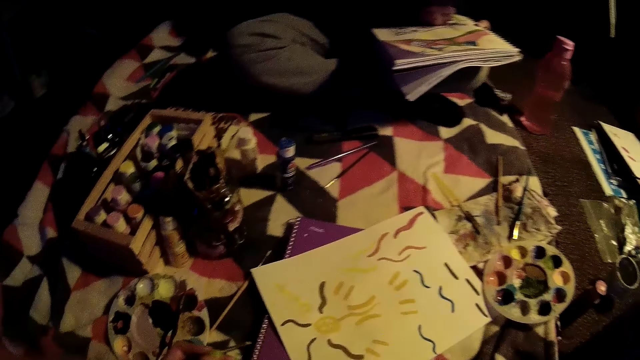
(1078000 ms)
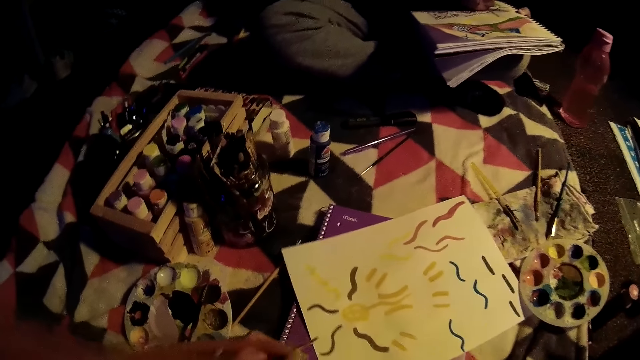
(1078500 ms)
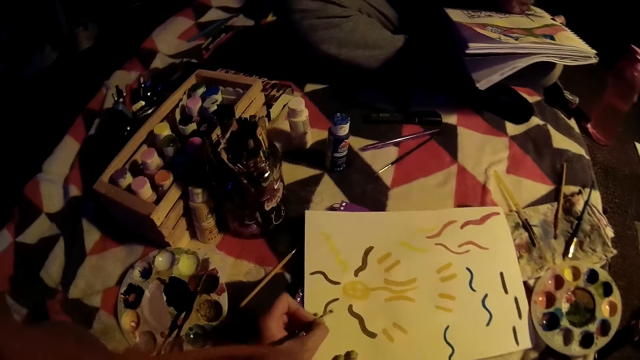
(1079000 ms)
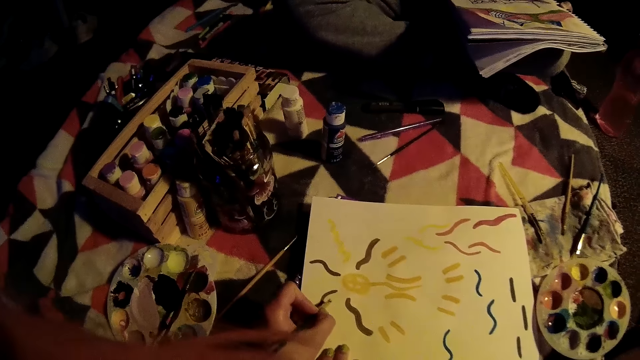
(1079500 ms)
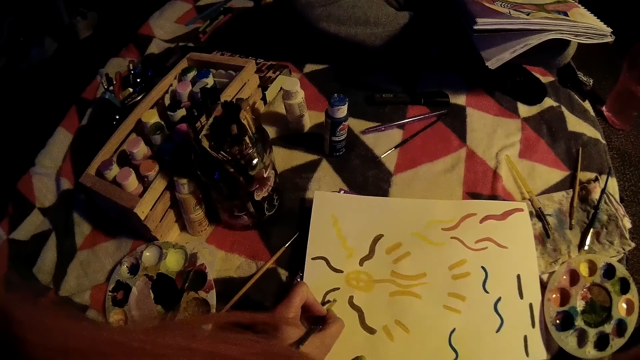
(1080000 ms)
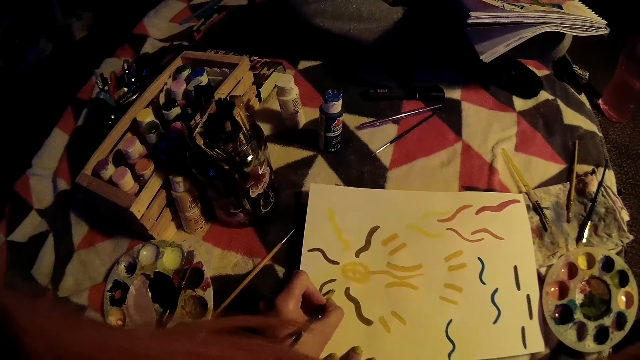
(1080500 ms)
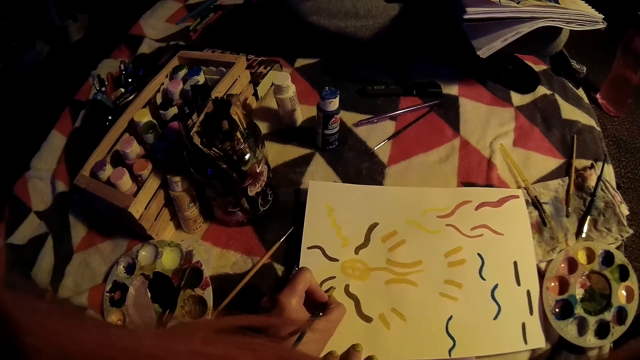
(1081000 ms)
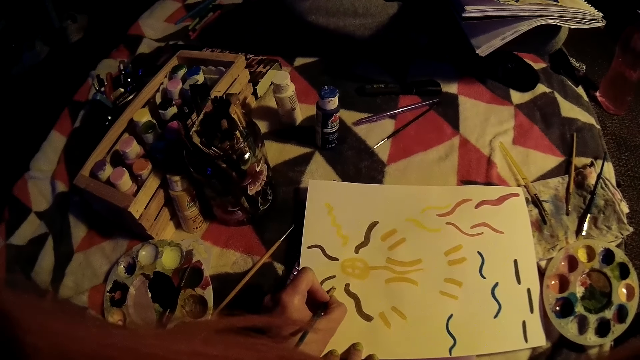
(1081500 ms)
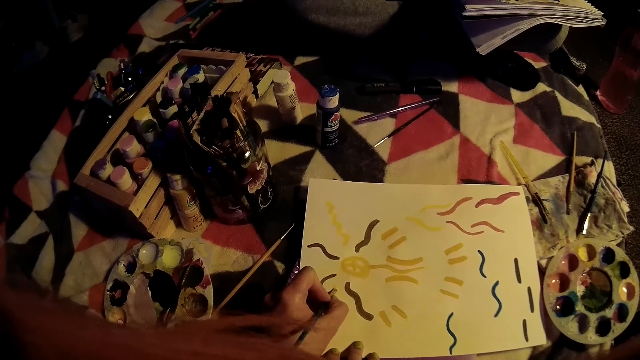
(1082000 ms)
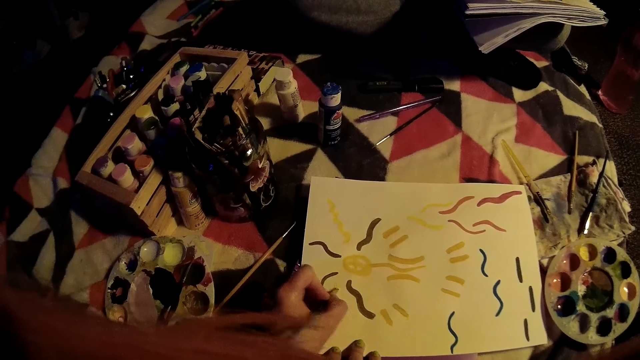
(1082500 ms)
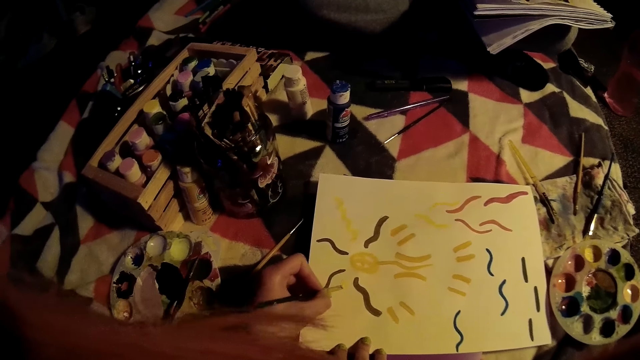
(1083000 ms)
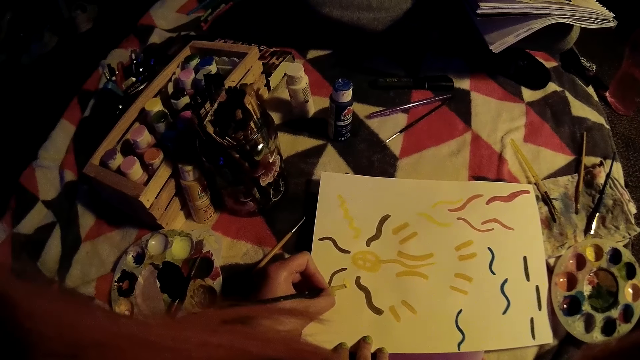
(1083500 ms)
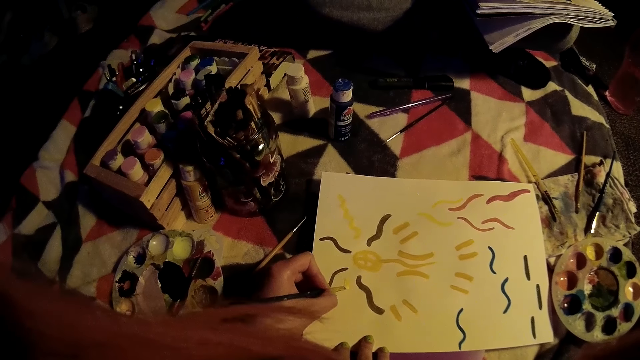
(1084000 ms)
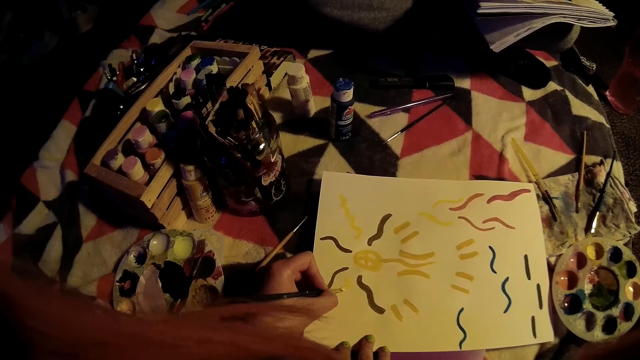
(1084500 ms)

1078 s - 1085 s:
The camera wearer drops the paint palette on the mattress with her right hand. She draws on the paper with the paint brush in her left hand.

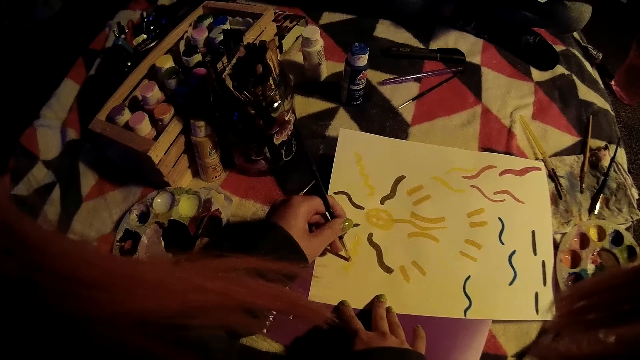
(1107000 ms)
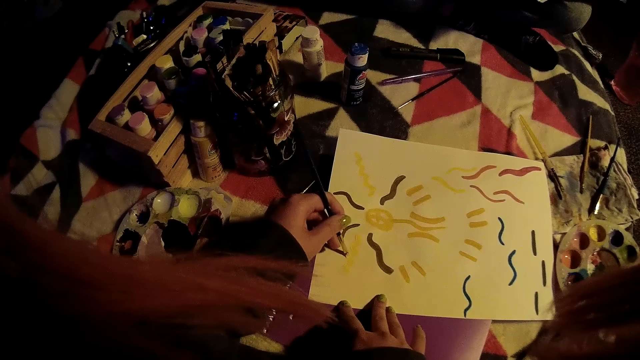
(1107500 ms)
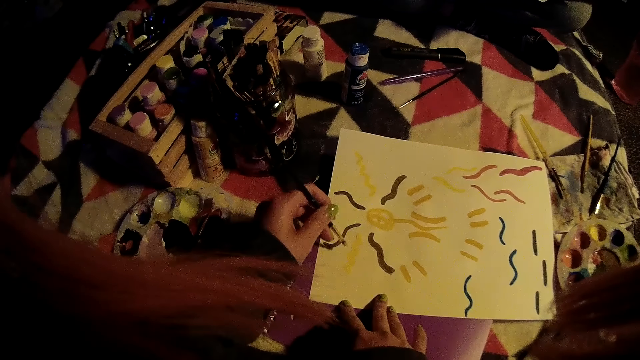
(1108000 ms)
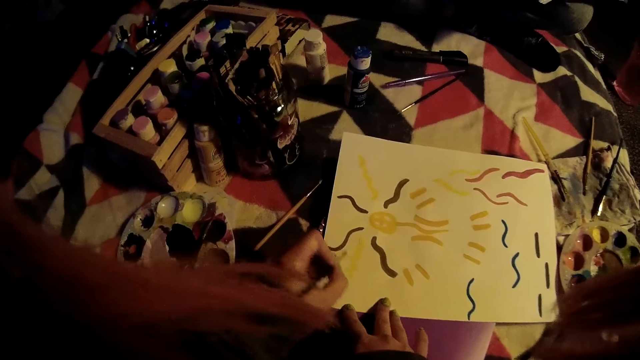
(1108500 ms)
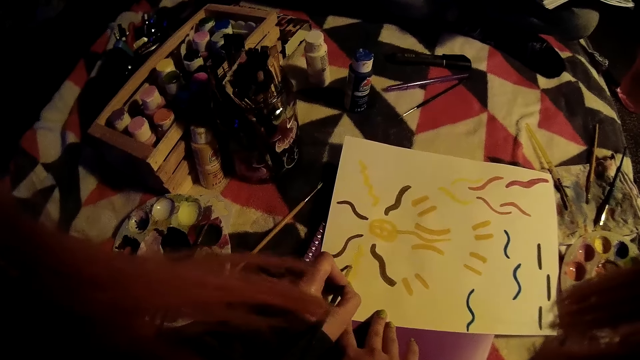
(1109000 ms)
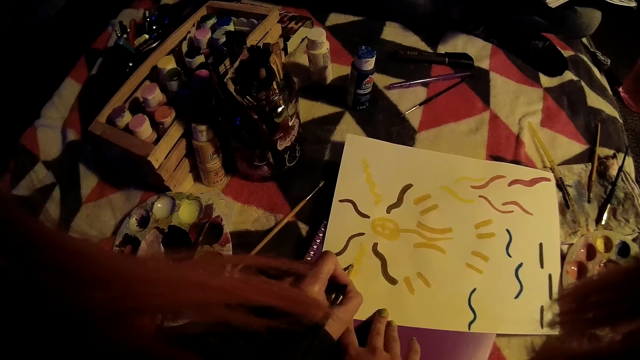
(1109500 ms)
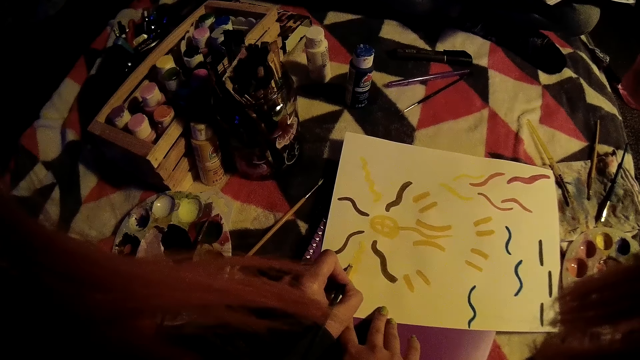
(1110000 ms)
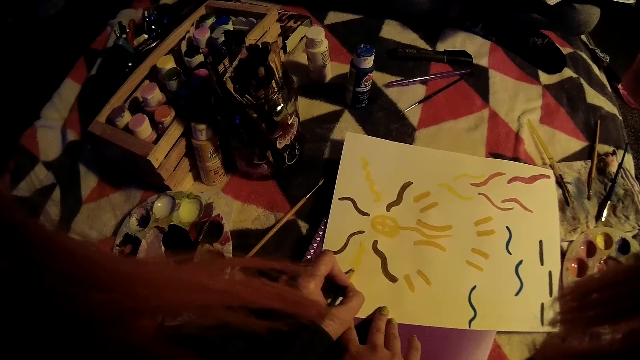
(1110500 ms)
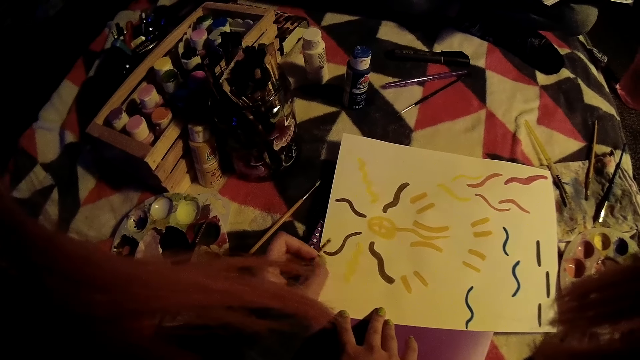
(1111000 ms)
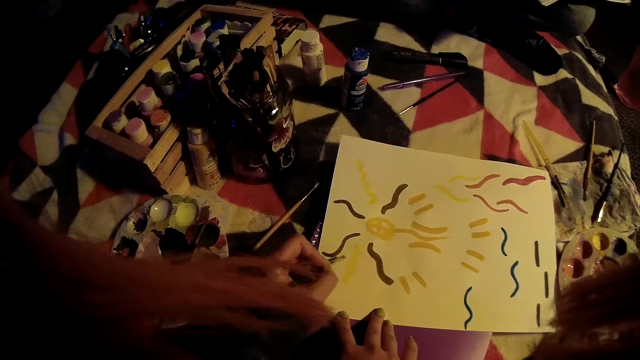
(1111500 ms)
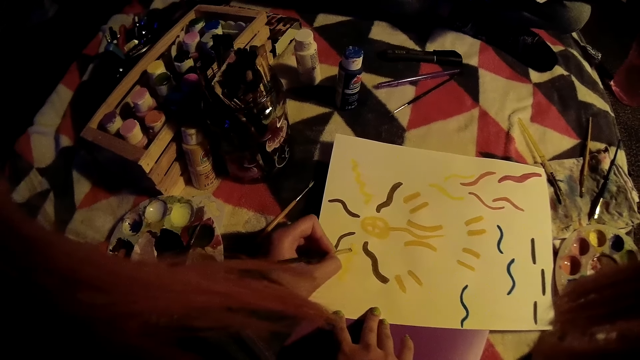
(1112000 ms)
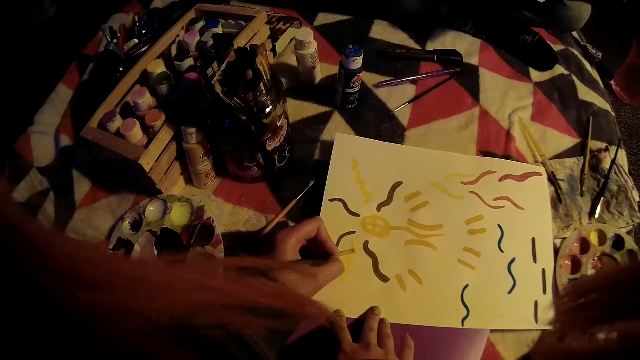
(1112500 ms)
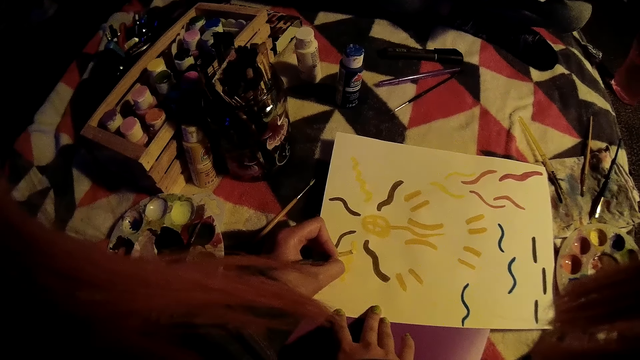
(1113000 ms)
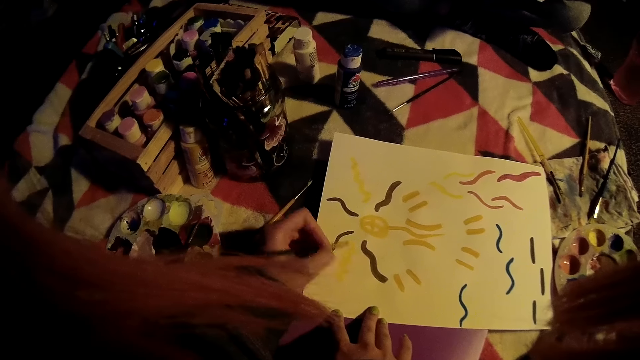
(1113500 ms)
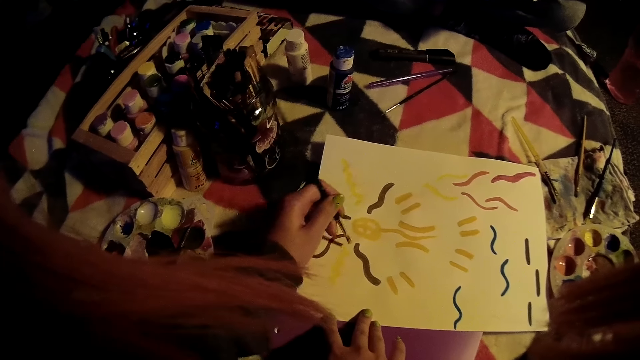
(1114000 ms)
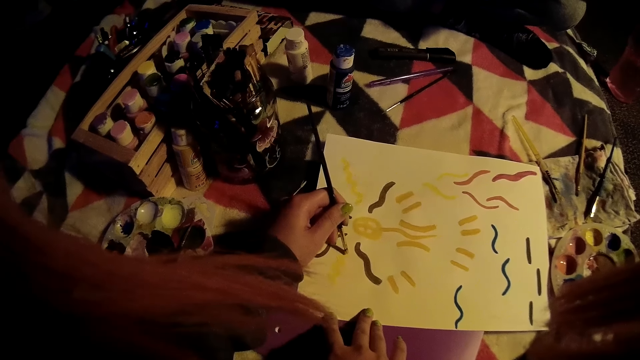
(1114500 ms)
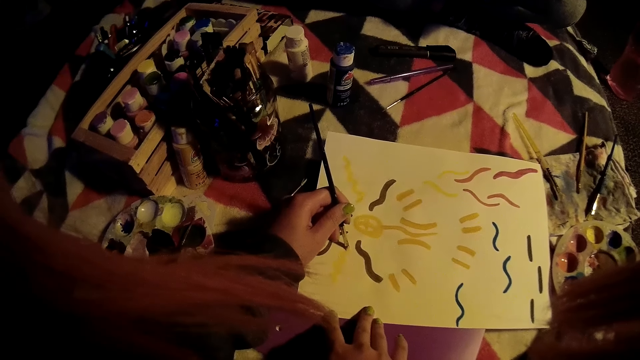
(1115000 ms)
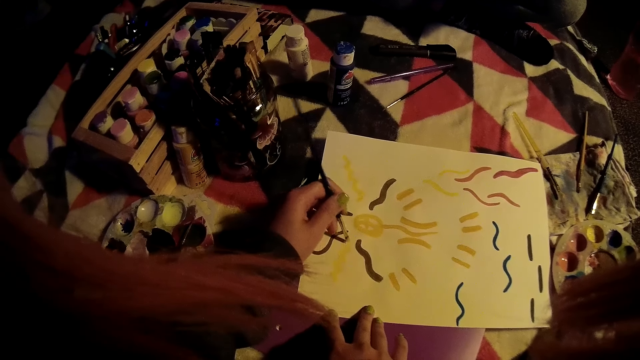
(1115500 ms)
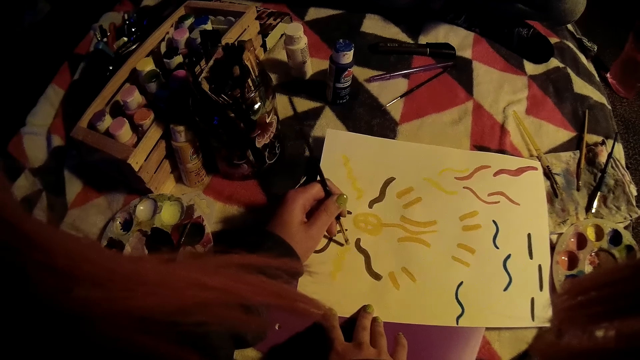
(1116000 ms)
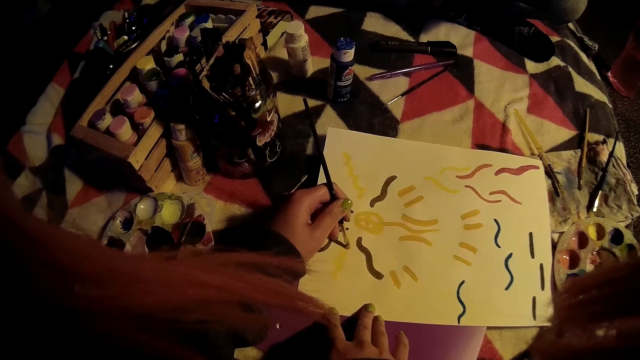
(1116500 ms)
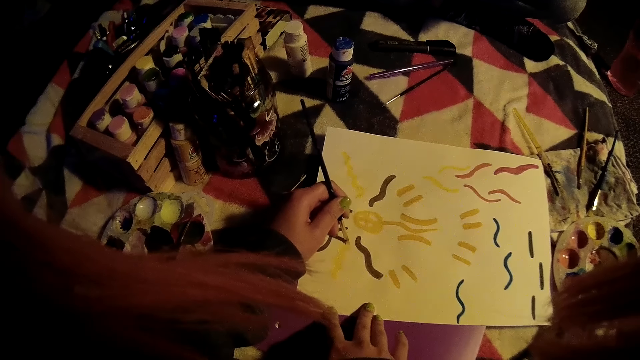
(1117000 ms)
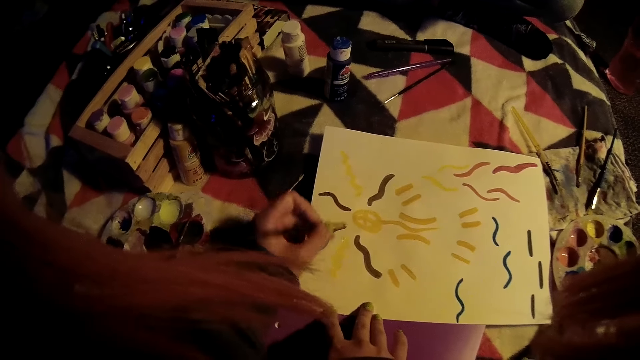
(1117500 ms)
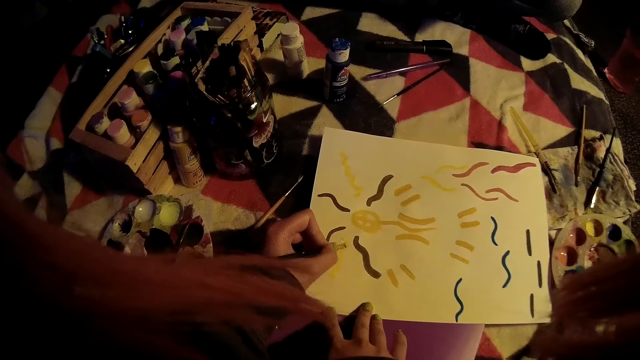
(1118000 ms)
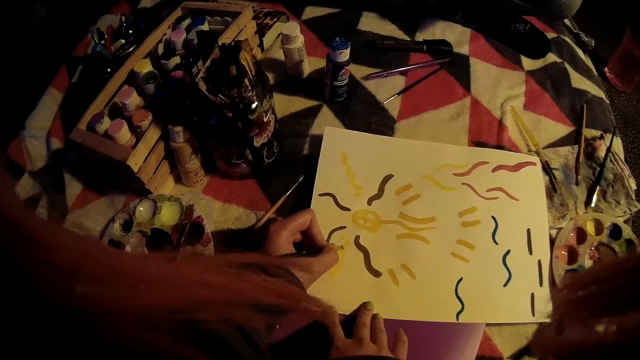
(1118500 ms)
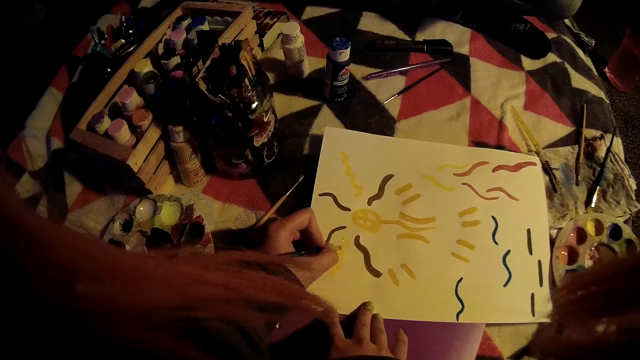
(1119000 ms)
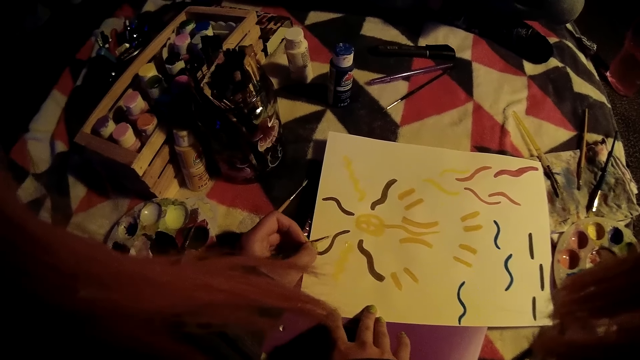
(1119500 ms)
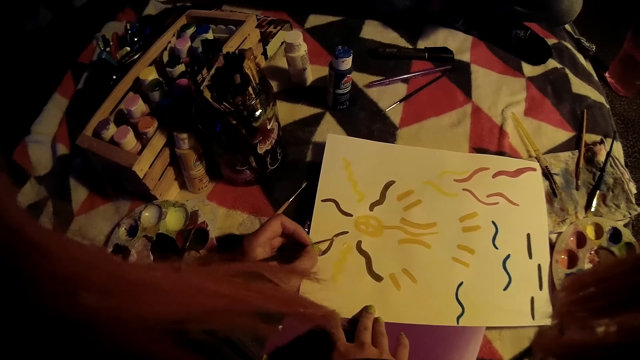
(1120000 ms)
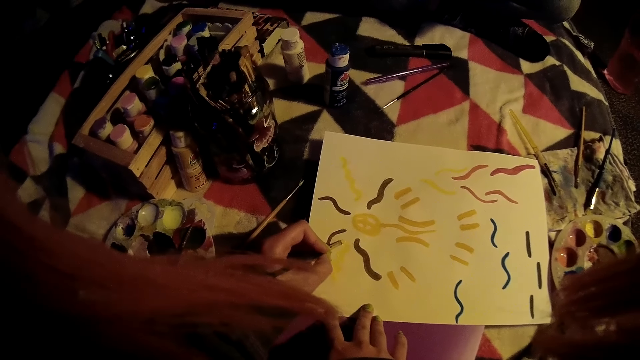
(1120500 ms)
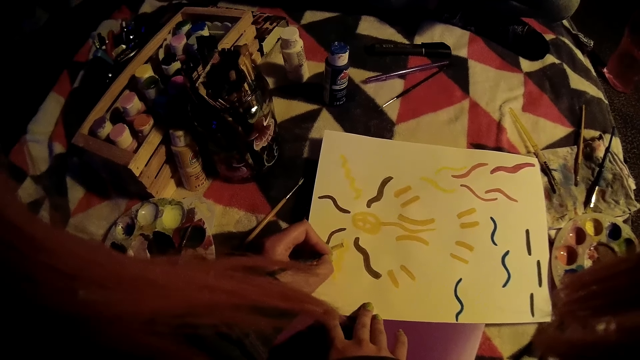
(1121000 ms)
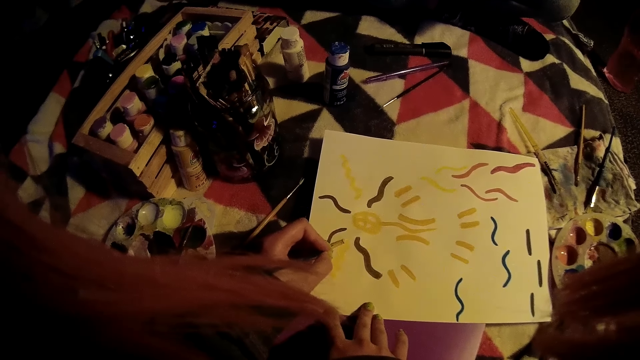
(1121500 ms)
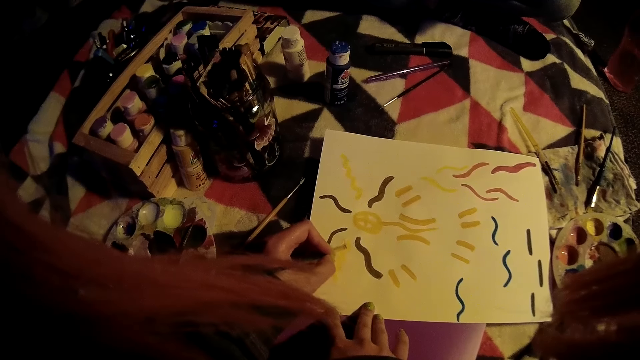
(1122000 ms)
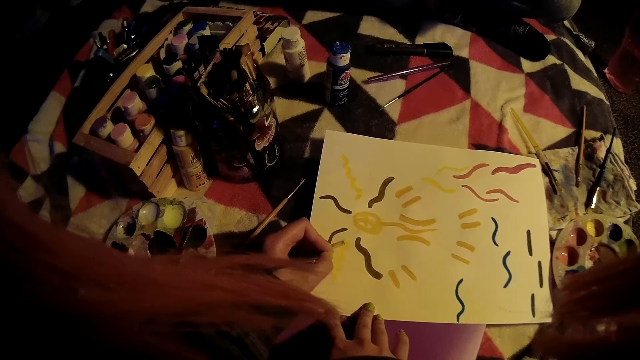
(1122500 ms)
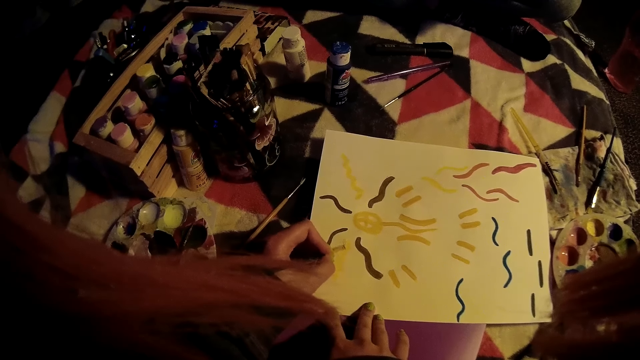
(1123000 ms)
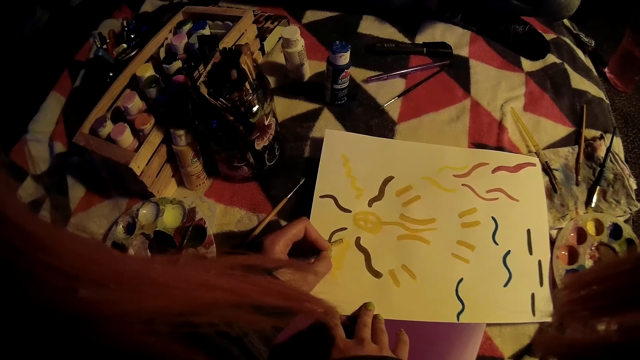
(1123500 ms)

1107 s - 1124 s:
The camera wearer moves the paint brush and paints on a paper using the paint brush. They move the paint brush and paint on the paper using the paint brush. They move the paint brush and paint on the paper using the paint brush. They move the paint brush and paint on the paper using the paint brush. They move the paint brush and paint on the paper using the paint brush.
